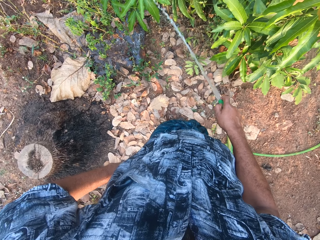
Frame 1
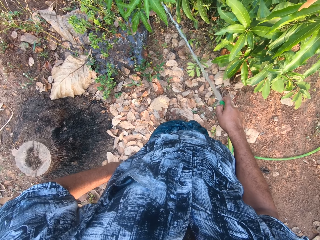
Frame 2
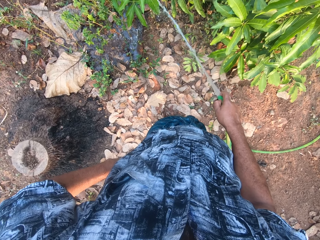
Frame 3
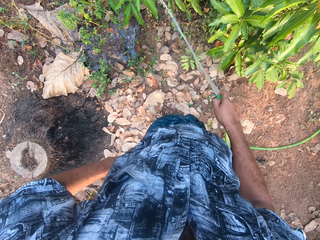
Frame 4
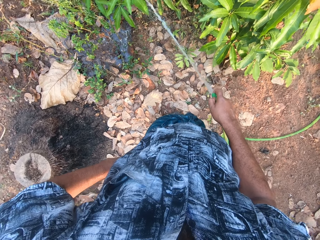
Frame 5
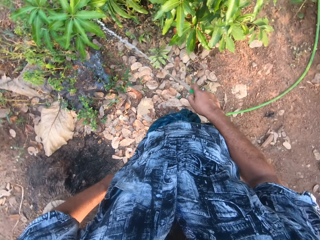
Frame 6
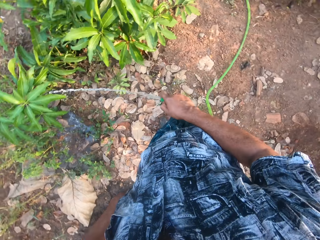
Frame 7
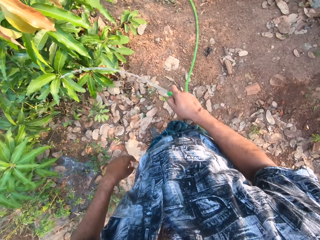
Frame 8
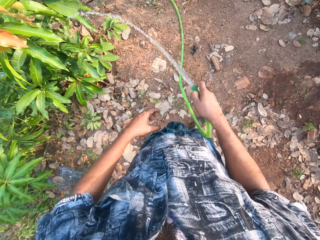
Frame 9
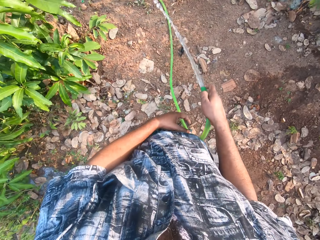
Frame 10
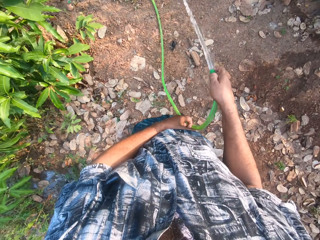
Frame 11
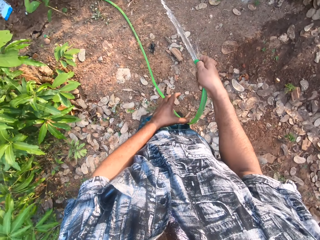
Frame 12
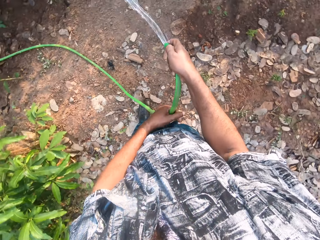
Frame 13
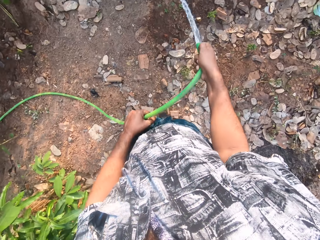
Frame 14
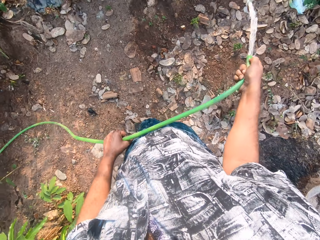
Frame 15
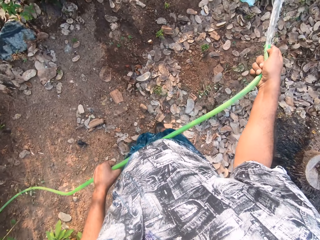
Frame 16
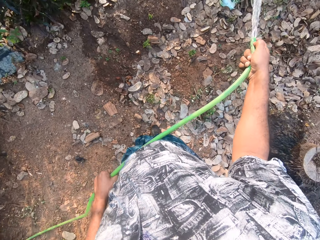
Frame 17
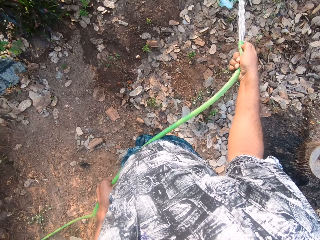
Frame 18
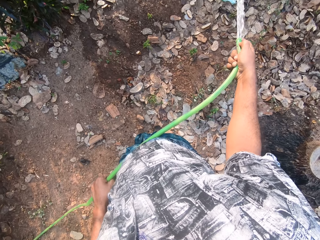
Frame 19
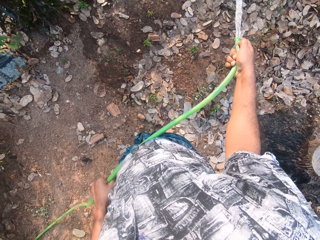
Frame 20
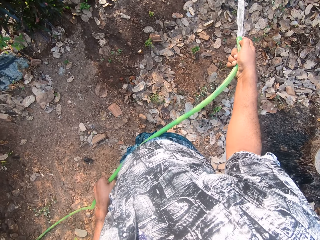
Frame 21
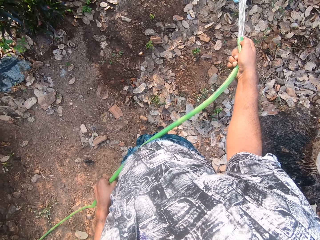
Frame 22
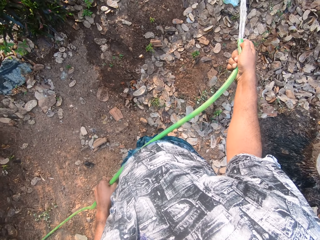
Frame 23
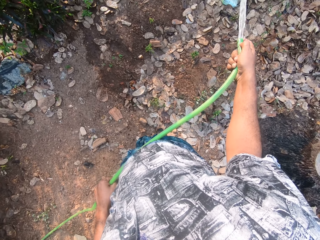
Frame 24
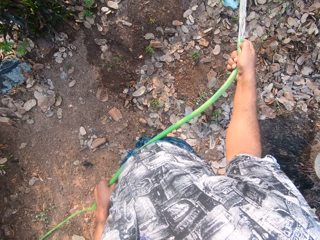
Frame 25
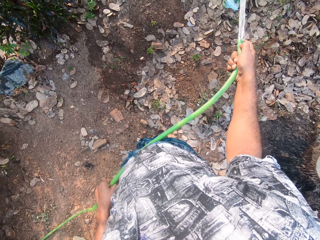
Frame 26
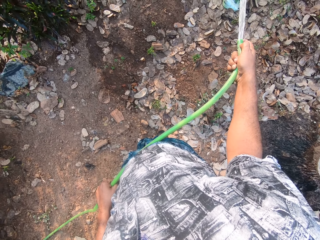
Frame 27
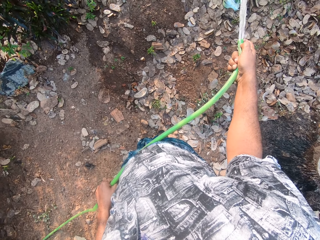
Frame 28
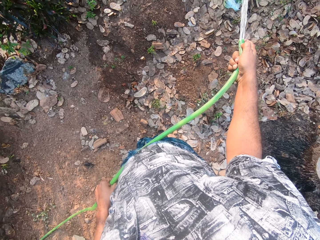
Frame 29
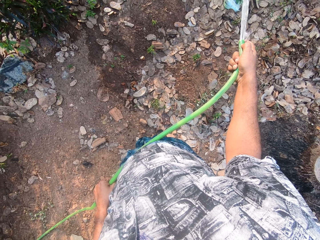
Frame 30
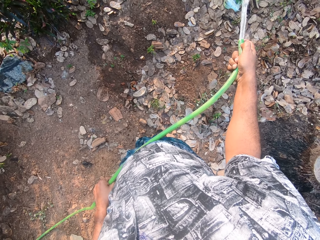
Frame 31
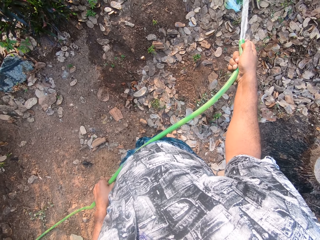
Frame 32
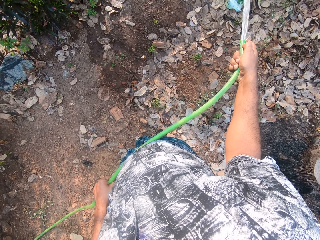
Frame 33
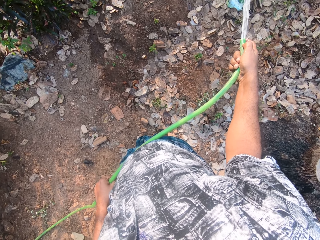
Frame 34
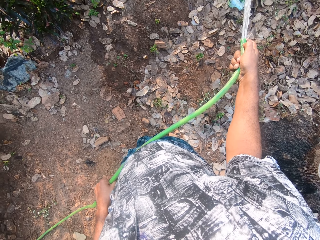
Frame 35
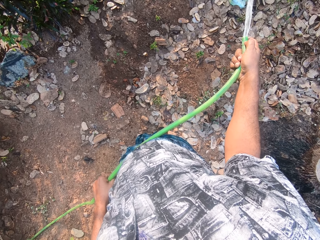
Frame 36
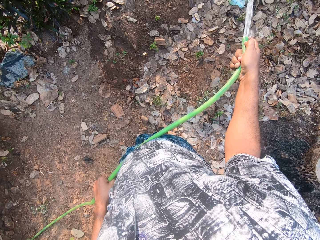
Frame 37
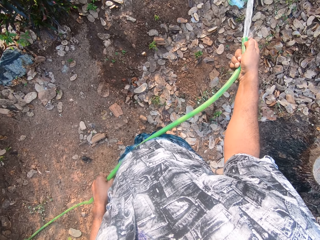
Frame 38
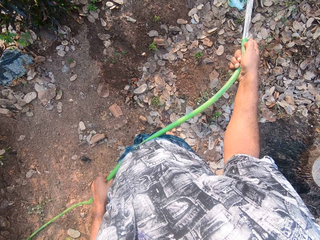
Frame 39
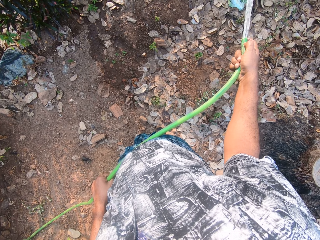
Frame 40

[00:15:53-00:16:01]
The camera wearer holds the water hose with both hands.

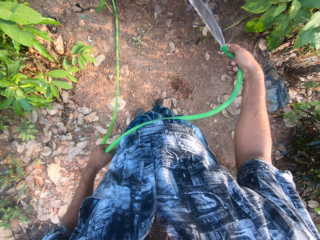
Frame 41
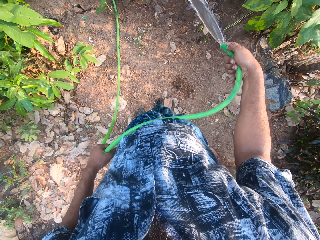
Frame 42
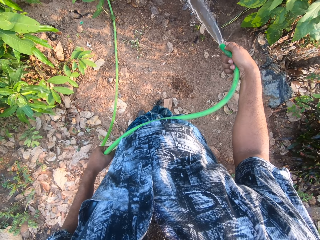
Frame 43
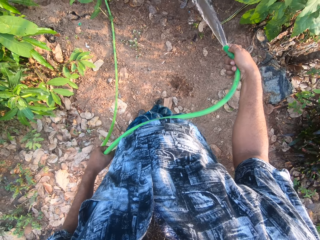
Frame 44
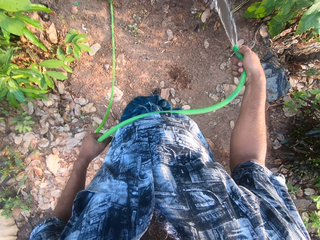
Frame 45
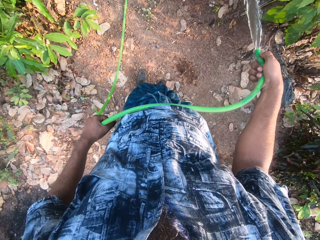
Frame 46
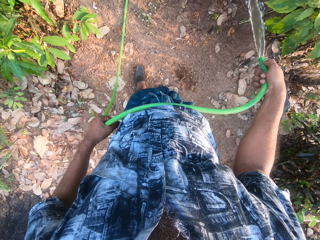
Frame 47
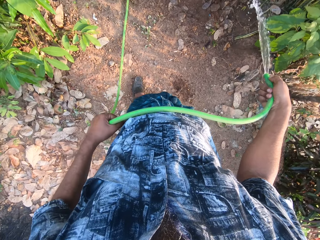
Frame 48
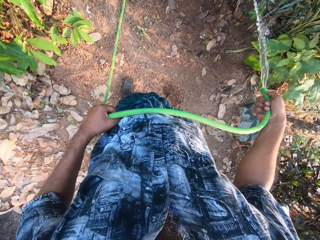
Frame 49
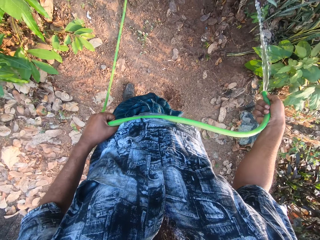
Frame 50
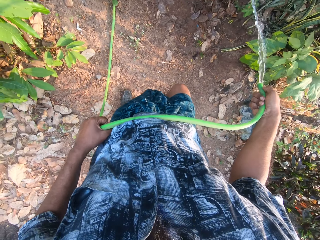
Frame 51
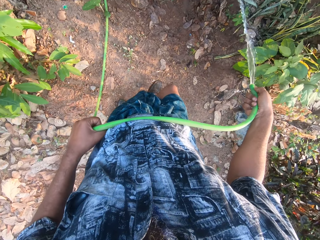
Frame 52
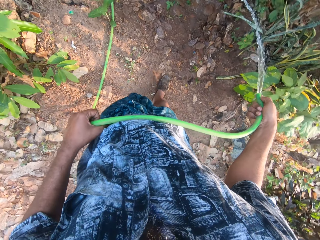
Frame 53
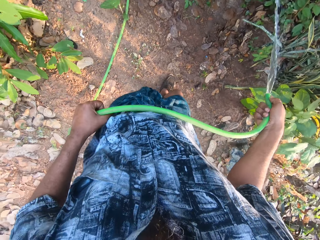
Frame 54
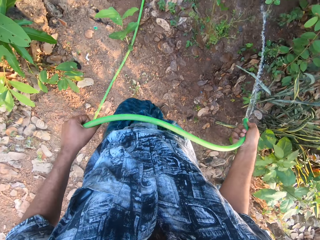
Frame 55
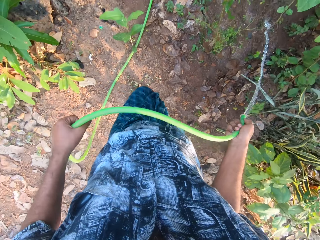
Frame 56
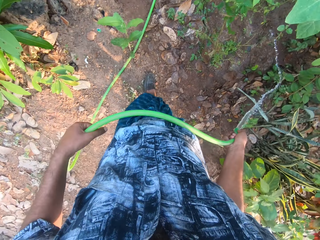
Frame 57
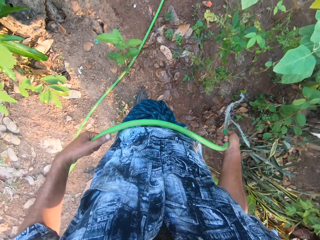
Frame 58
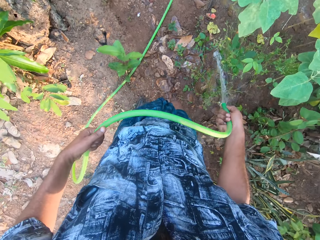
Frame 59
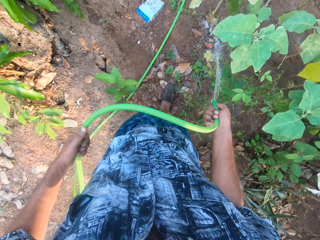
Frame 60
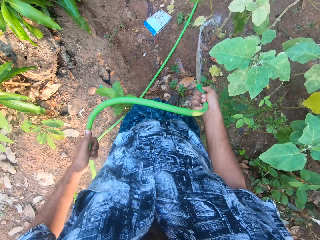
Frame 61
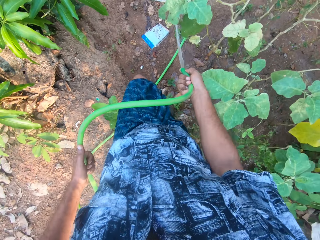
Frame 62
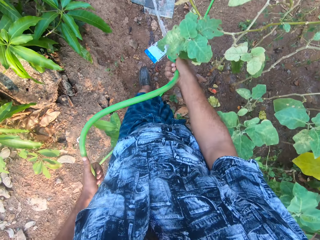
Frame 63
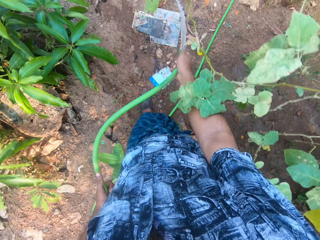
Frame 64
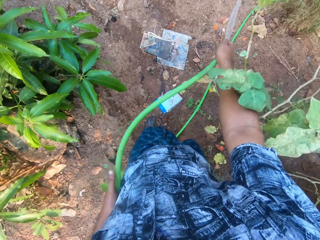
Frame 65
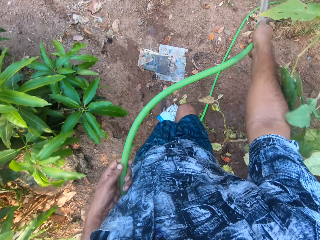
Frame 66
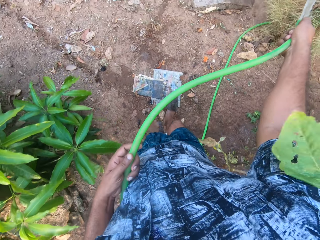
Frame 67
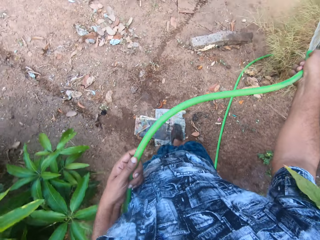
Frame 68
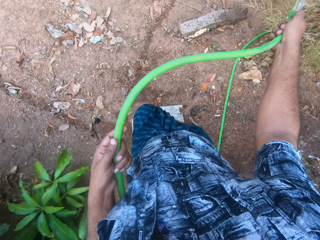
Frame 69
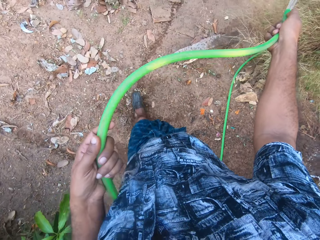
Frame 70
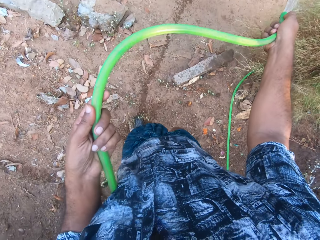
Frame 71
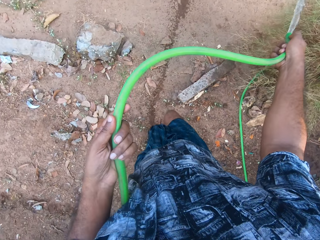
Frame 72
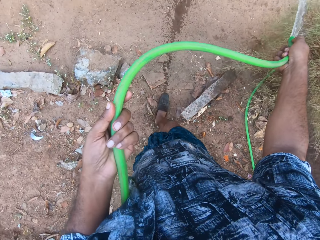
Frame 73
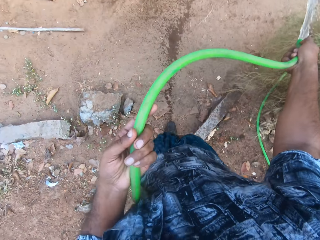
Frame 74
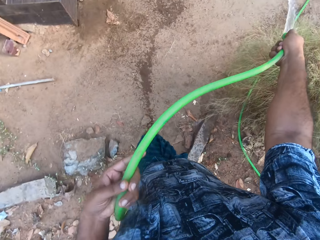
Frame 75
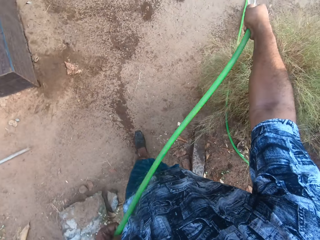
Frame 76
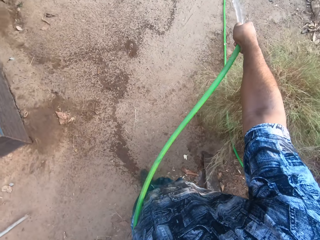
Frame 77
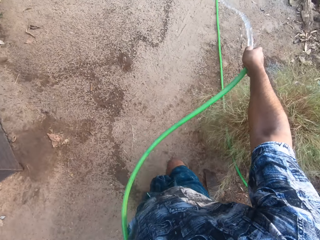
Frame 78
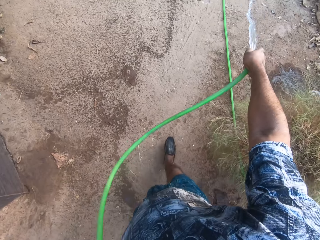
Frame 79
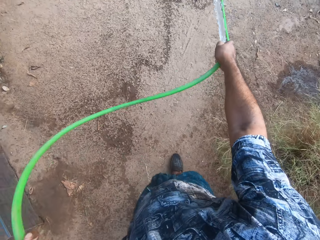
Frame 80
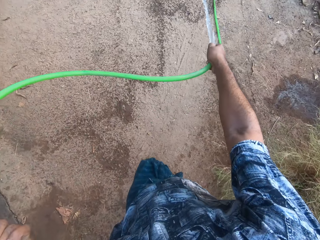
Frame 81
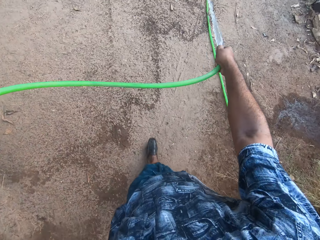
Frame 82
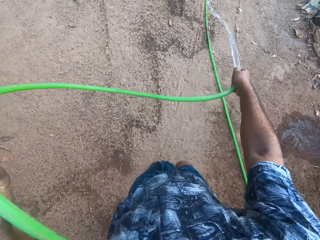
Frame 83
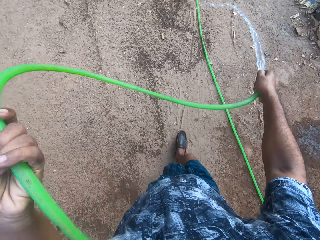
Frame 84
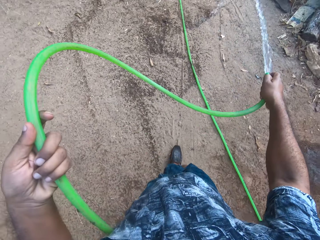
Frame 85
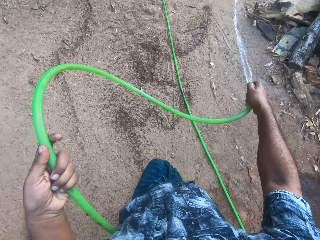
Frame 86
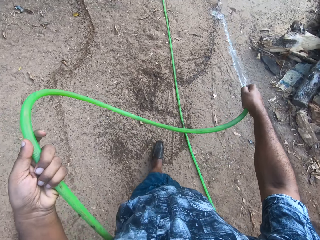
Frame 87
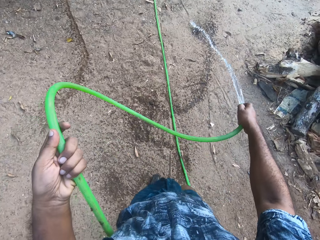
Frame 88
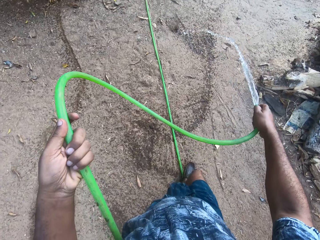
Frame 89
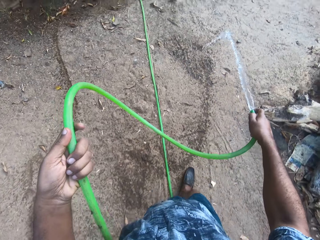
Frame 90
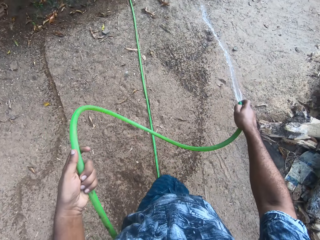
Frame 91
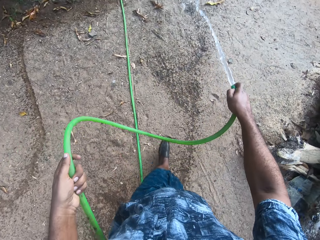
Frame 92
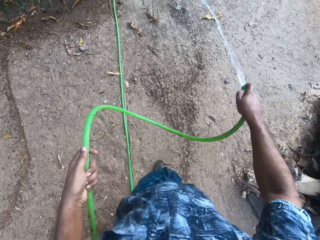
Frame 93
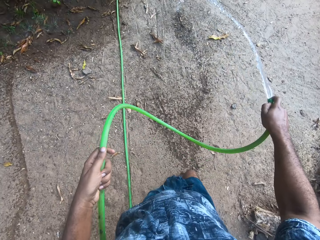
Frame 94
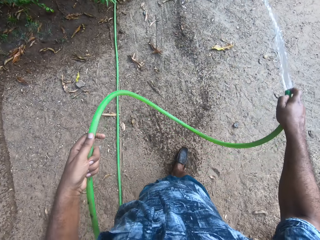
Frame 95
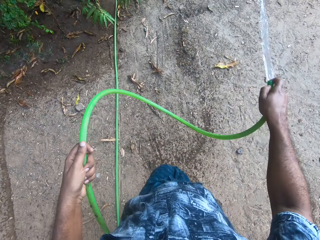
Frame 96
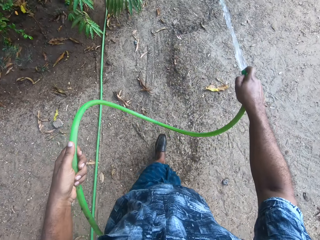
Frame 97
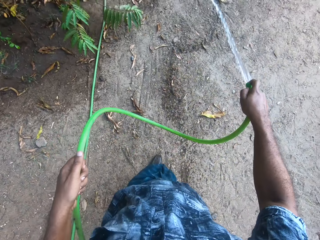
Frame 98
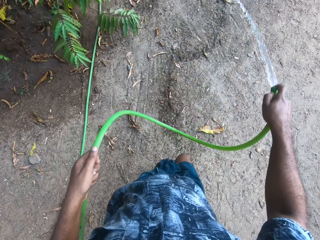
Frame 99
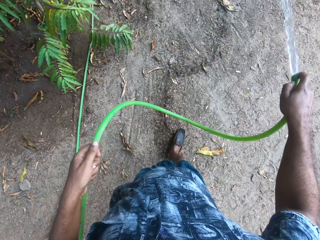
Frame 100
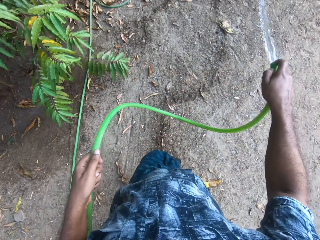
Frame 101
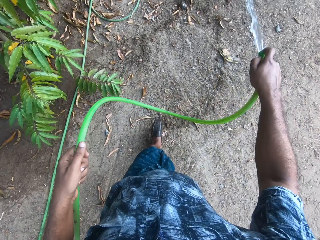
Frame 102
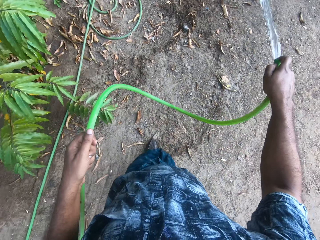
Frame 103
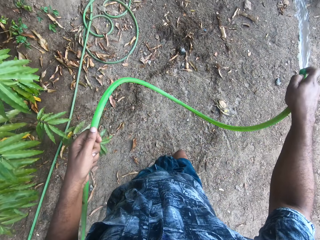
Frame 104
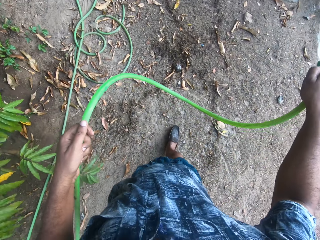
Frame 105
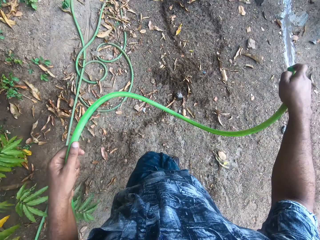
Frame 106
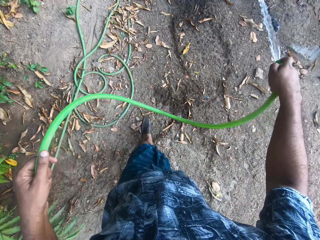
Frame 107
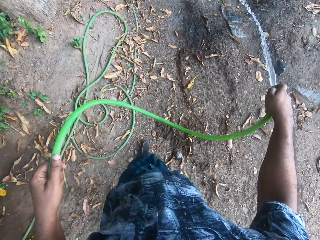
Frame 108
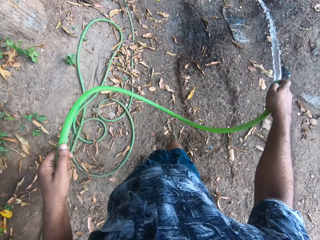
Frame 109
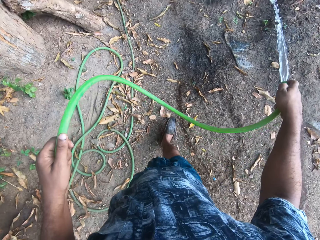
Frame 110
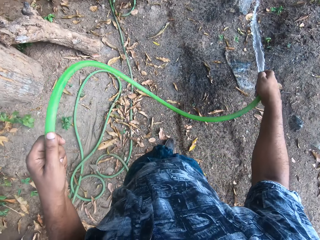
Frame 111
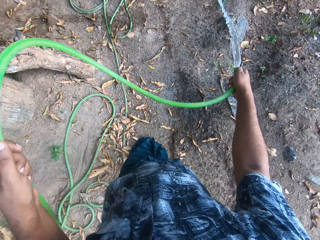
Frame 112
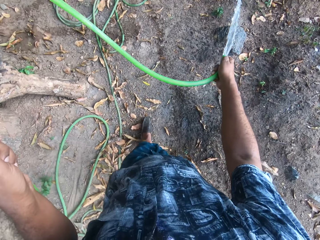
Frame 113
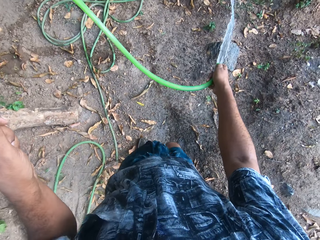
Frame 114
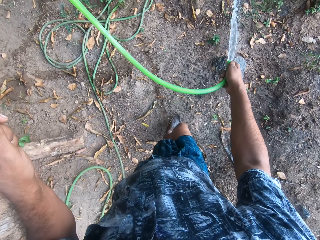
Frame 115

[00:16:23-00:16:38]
The camera wearer walks with the water hose in his hands. He waters the floor with the water hose in his hands.
